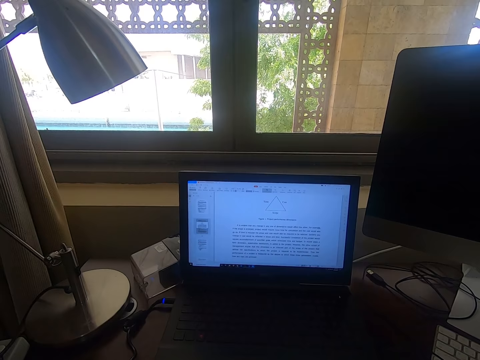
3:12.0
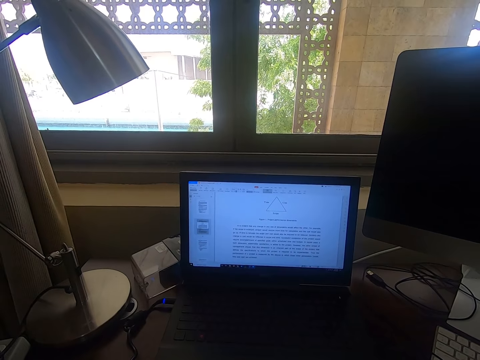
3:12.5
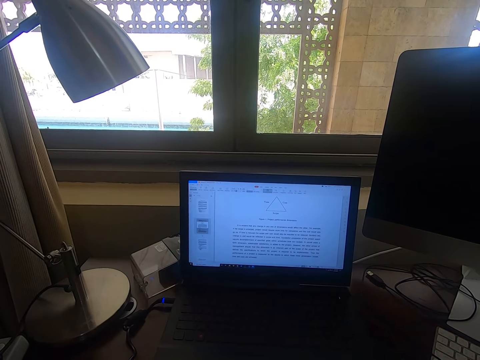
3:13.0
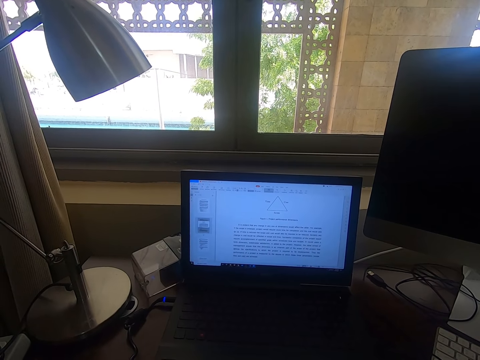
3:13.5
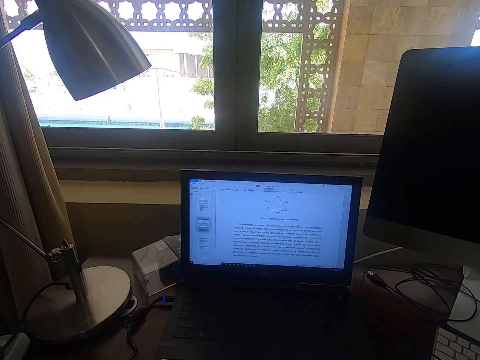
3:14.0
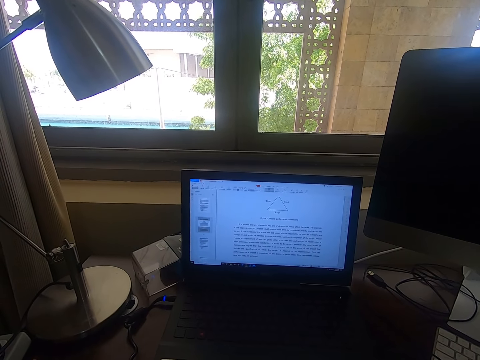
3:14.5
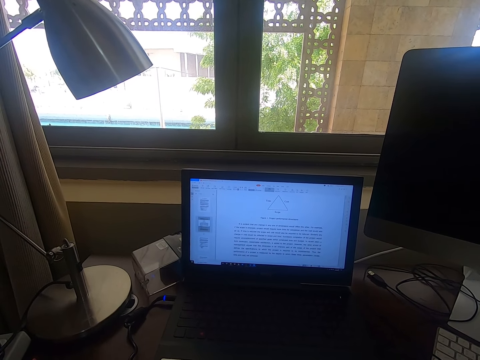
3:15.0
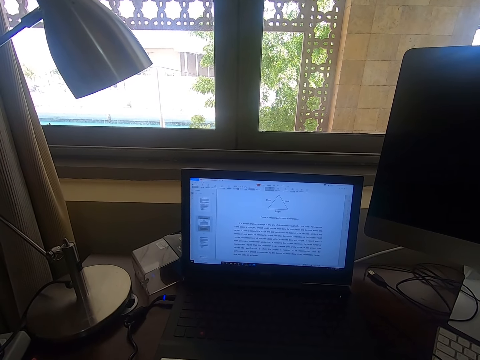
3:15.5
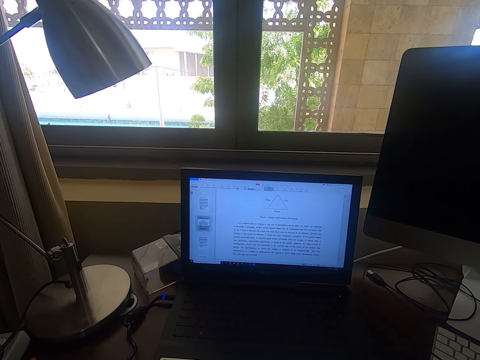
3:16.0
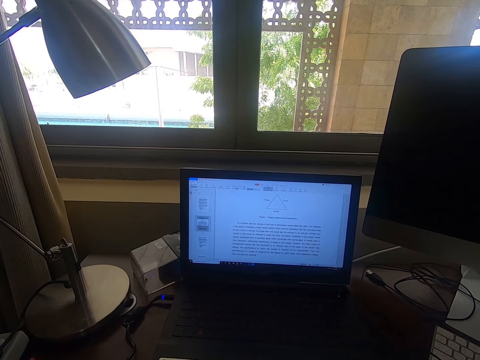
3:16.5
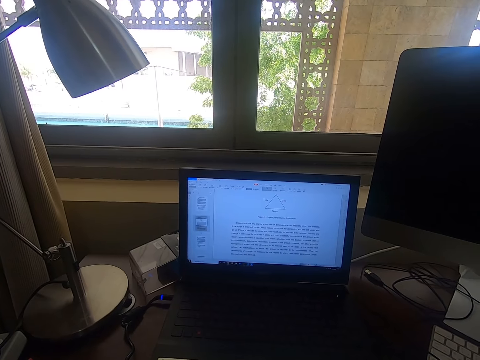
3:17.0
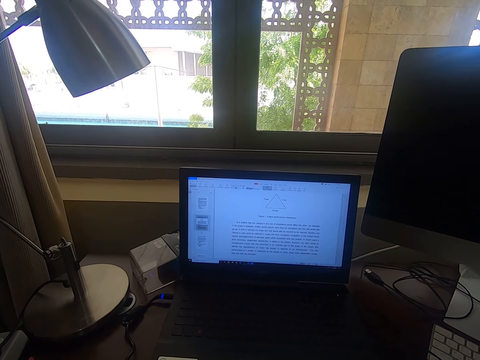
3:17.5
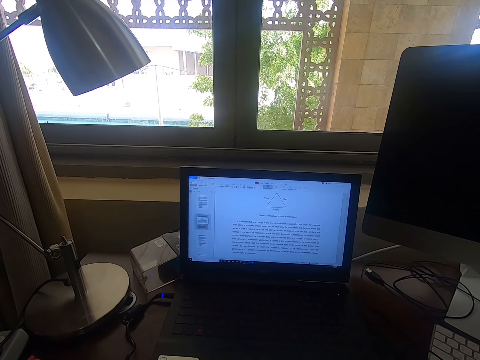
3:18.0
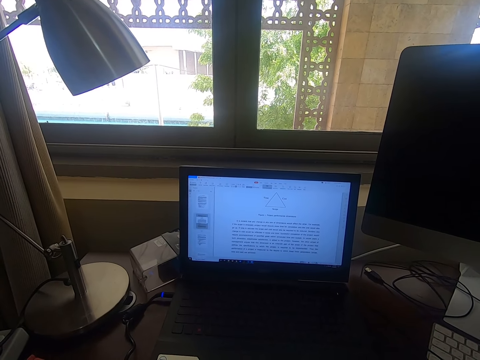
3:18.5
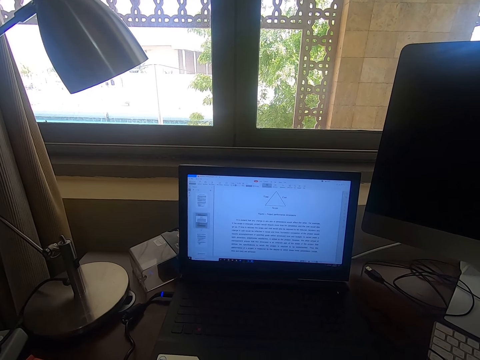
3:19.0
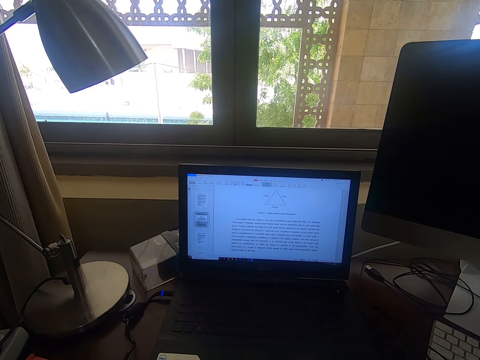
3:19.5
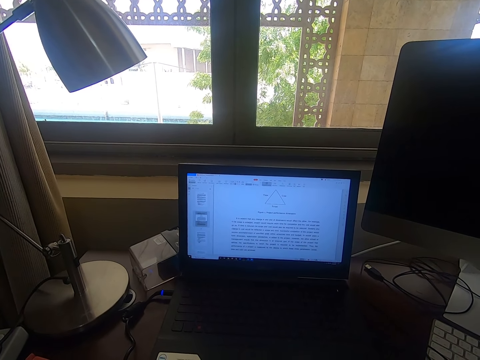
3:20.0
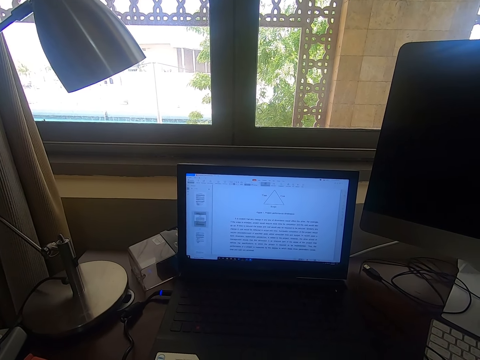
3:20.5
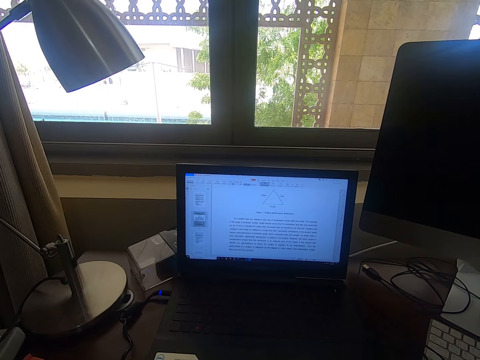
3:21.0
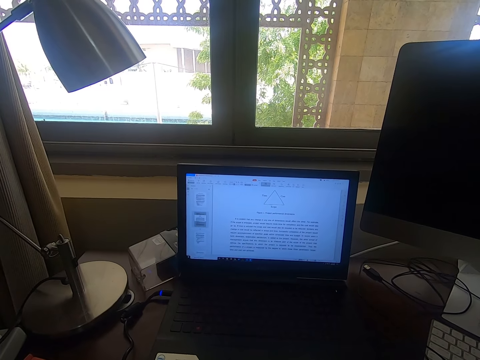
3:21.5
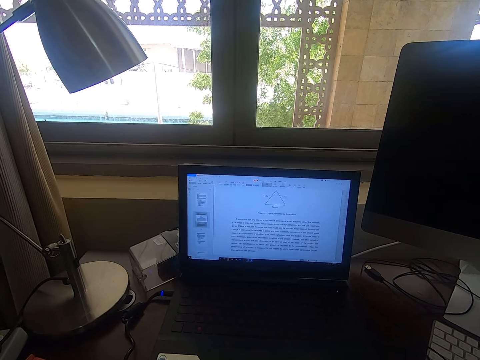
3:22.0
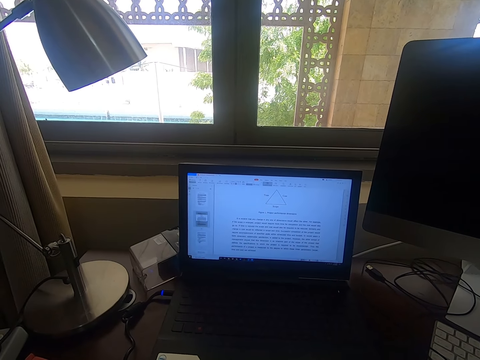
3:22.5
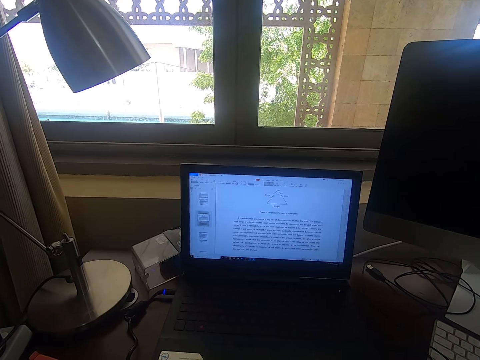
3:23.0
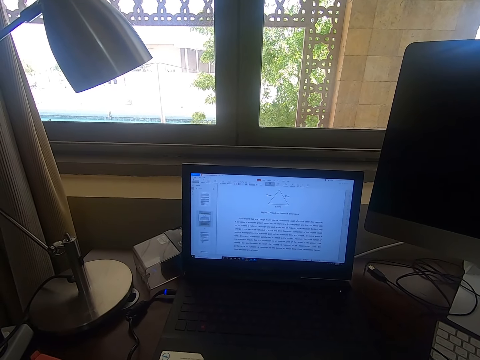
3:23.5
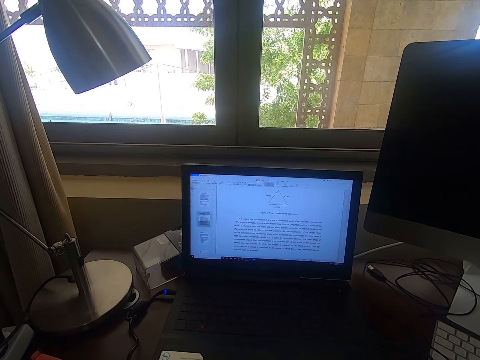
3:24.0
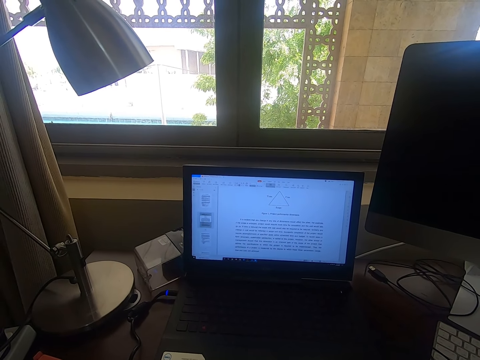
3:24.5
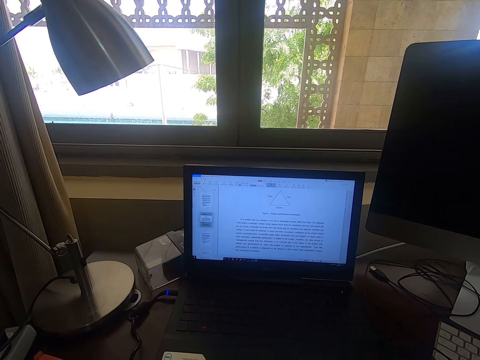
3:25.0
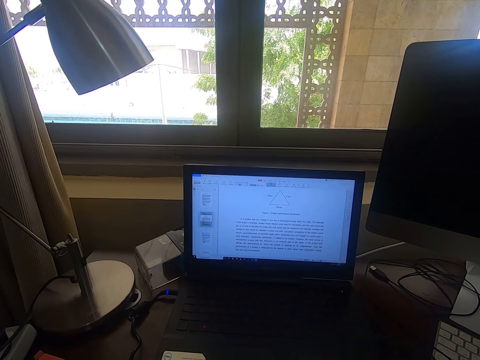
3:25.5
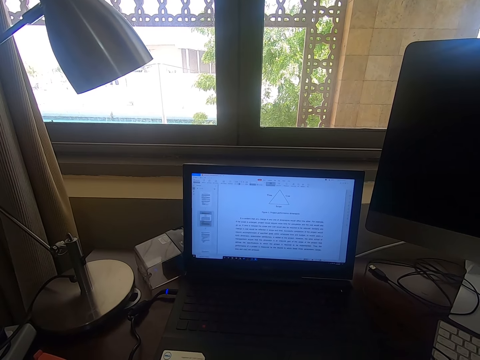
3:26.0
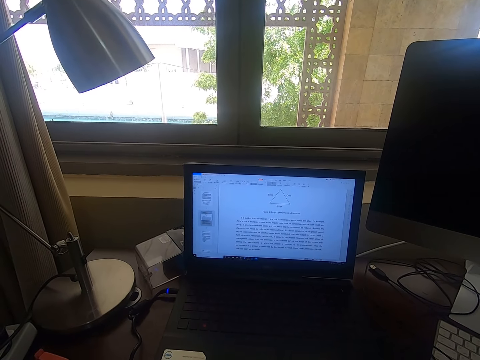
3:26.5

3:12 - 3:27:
The camera wearer looks at the laptop.

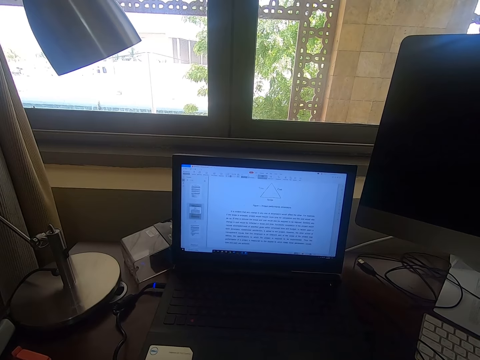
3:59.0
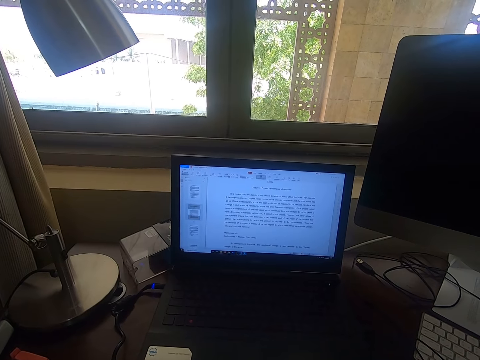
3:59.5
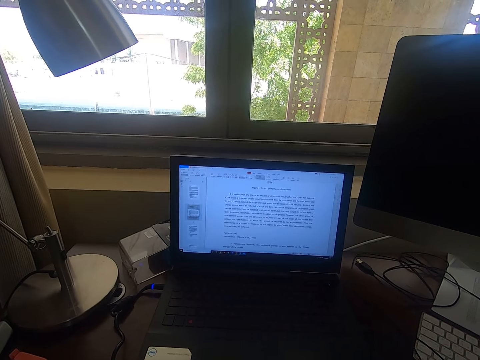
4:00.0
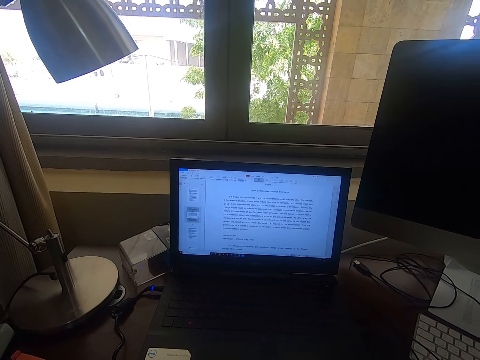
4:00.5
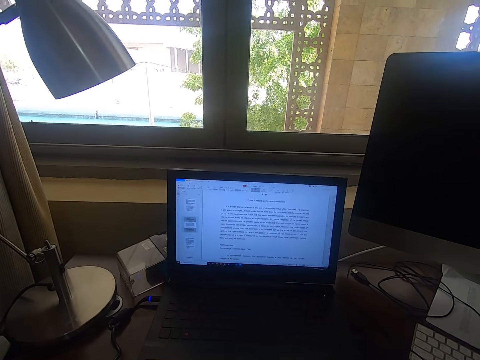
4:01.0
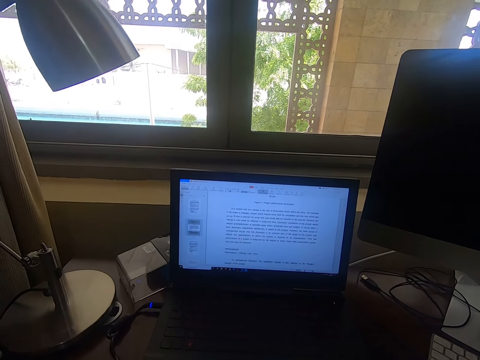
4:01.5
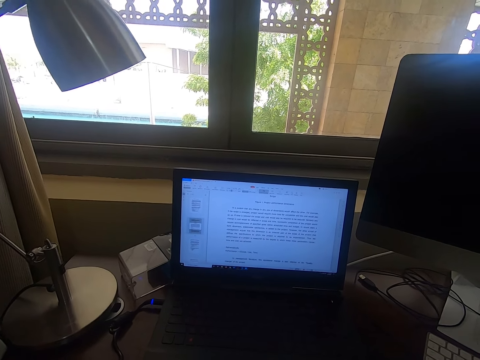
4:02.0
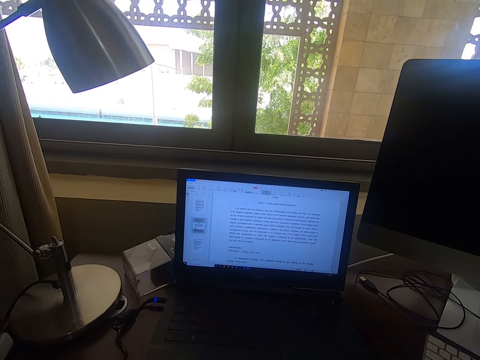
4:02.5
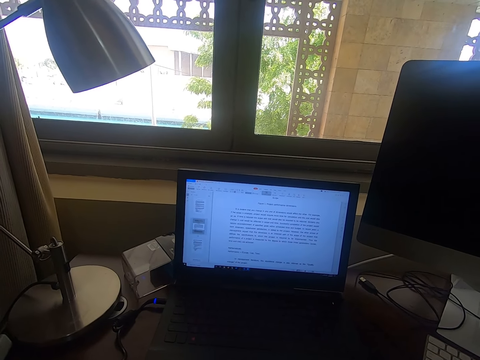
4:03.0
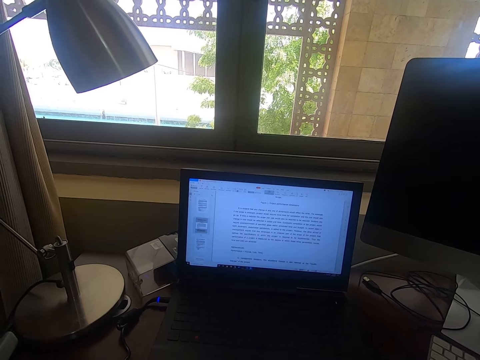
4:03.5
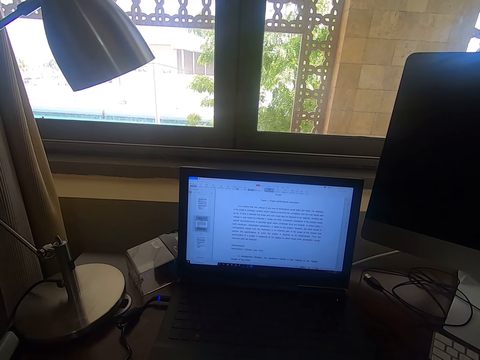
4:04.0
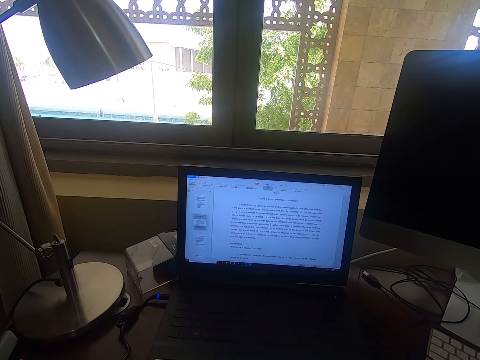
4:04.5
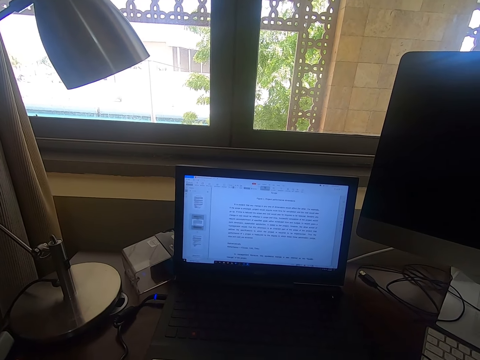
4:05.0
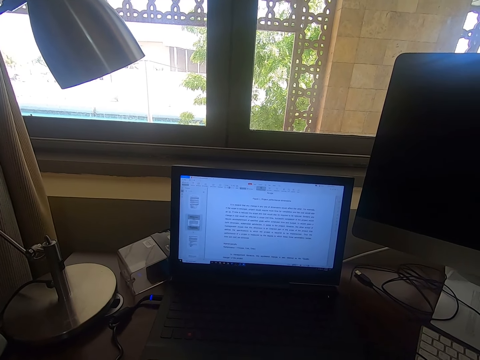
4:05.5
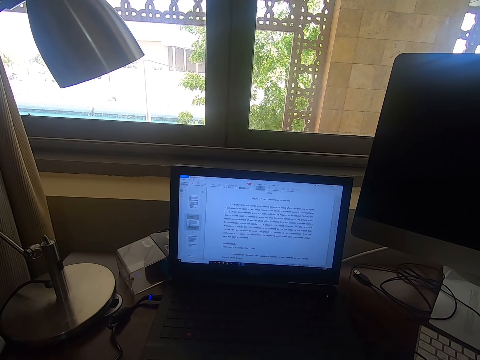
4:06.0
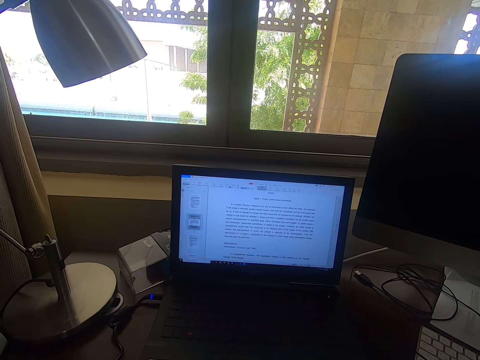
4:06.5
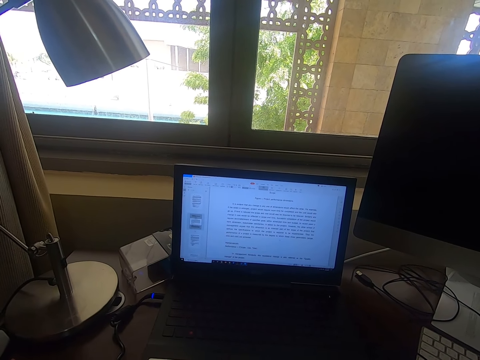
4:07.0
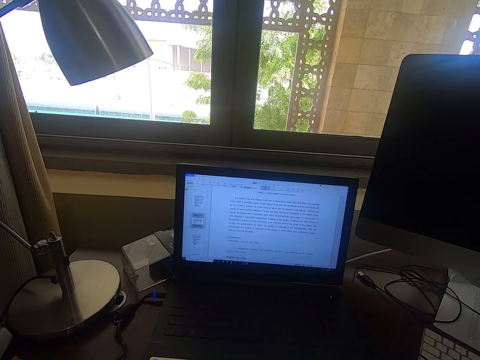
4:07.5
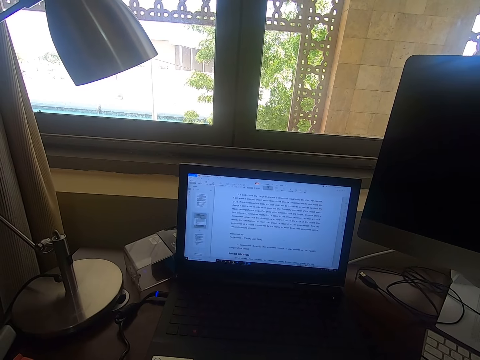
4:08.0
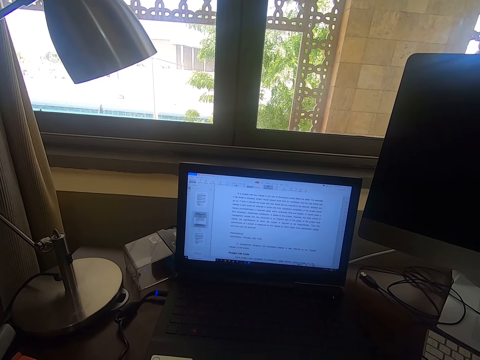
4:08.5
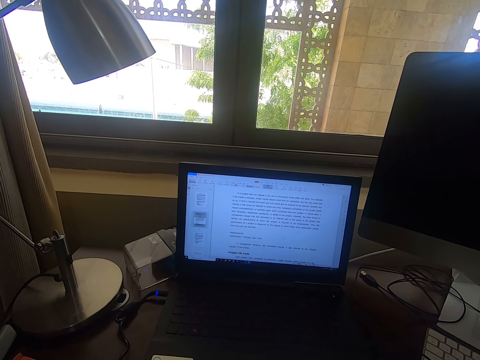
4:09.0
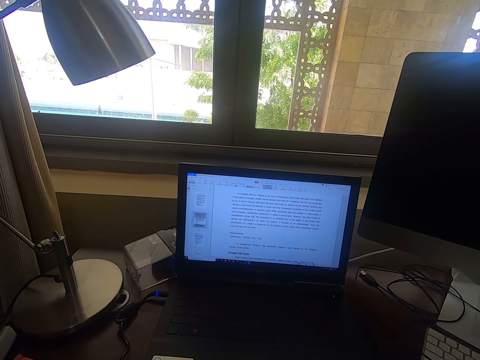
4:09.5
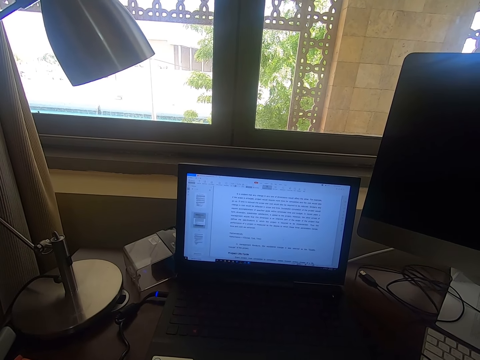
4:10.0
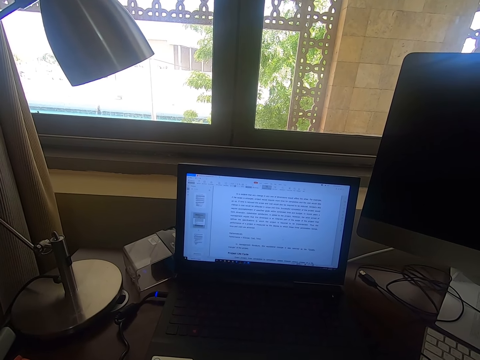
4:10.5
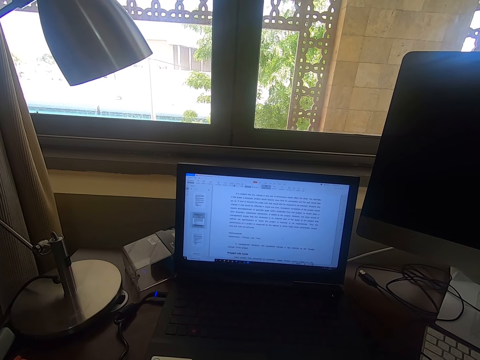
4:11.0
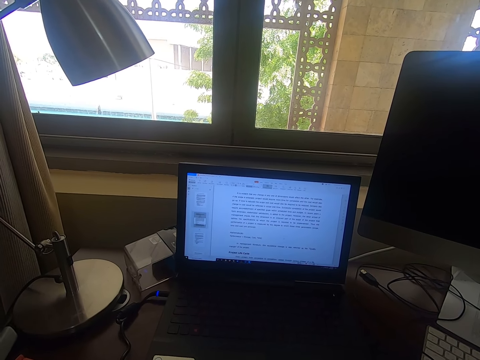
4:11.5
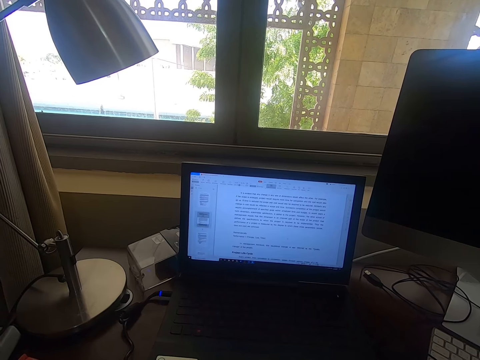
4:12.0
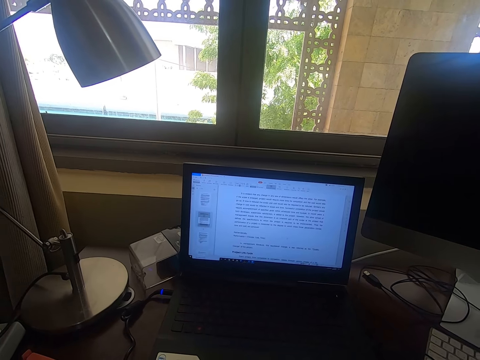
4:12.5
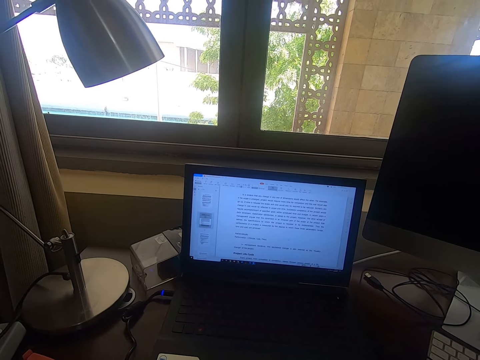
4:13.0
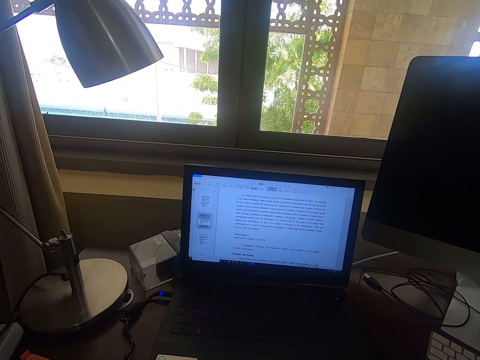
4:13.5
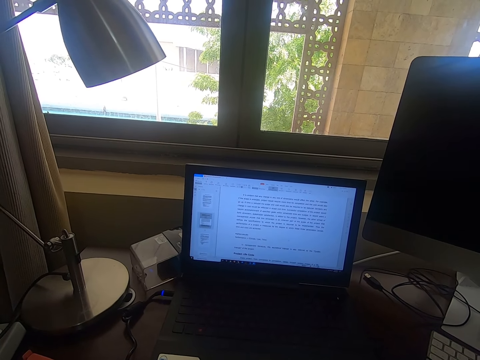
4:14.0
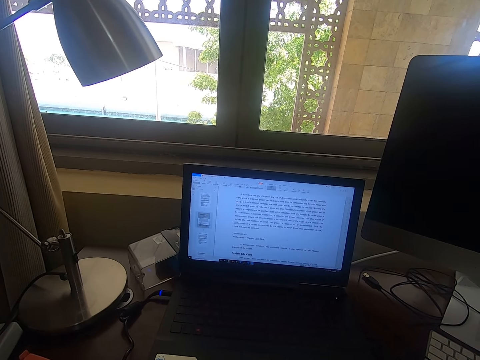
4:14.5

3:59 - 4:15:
The camera wearer scrolls through the laptop.
